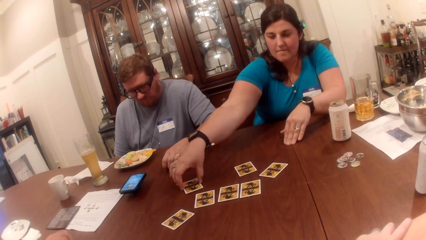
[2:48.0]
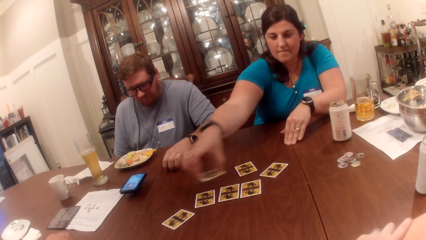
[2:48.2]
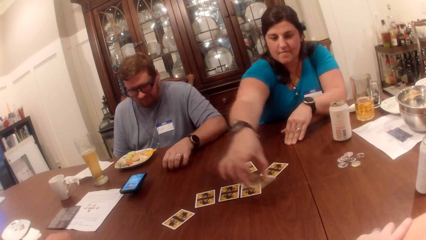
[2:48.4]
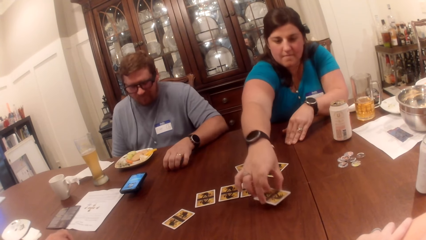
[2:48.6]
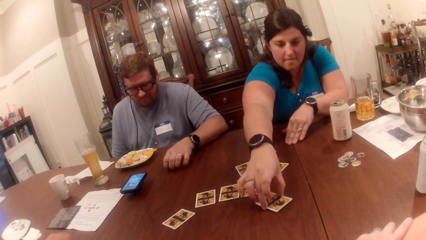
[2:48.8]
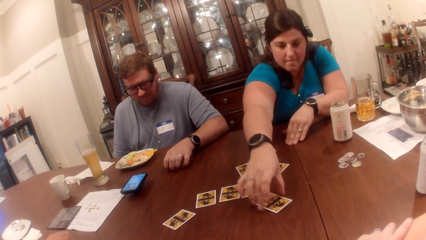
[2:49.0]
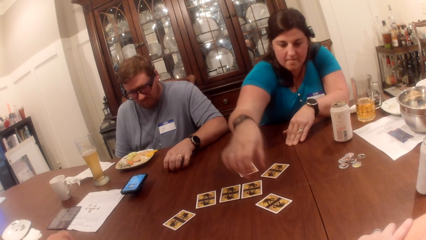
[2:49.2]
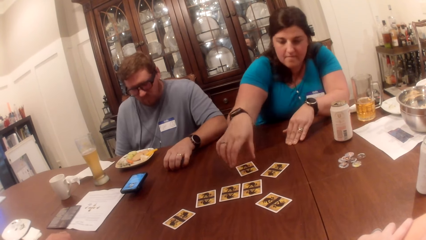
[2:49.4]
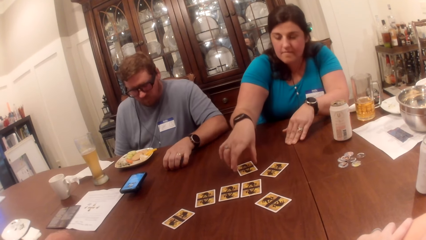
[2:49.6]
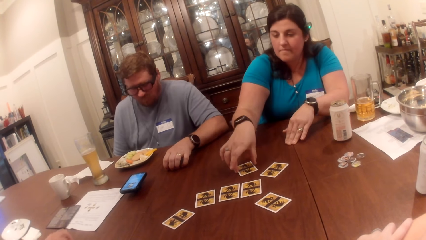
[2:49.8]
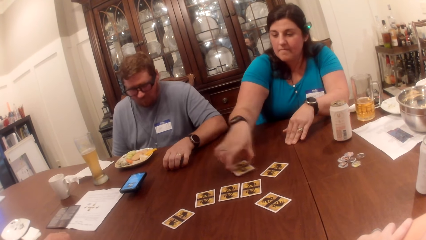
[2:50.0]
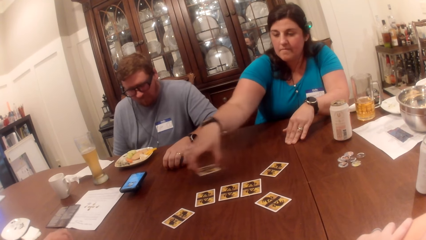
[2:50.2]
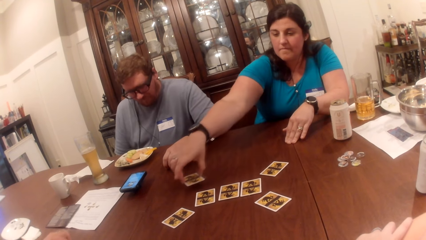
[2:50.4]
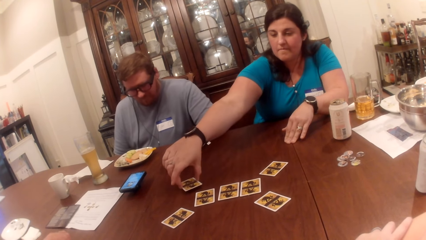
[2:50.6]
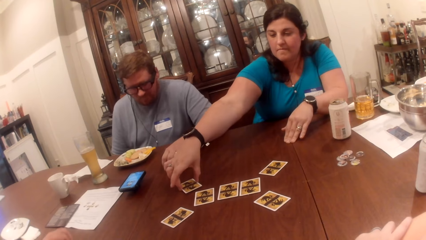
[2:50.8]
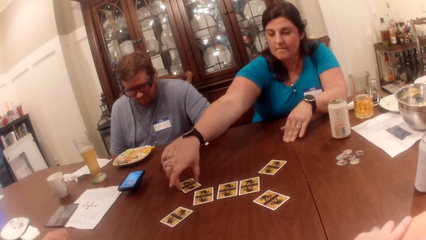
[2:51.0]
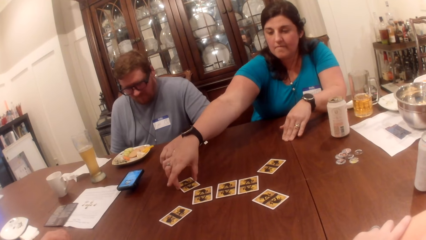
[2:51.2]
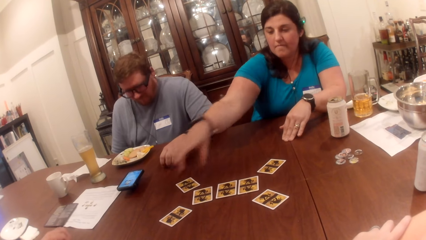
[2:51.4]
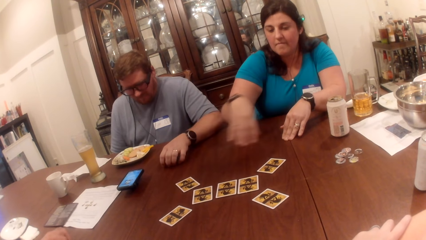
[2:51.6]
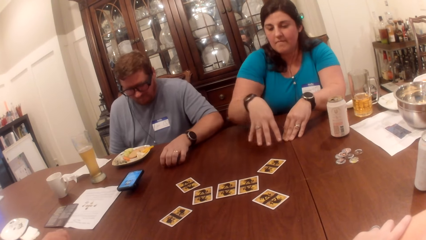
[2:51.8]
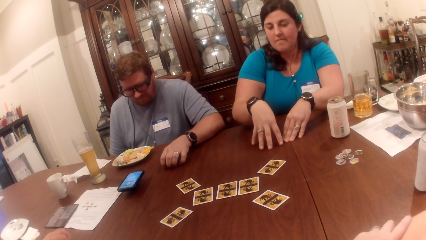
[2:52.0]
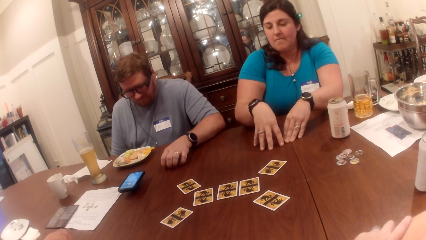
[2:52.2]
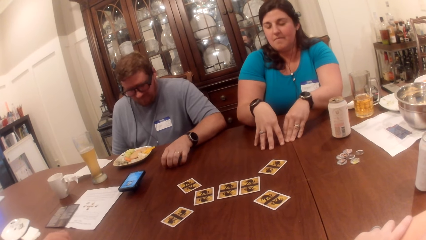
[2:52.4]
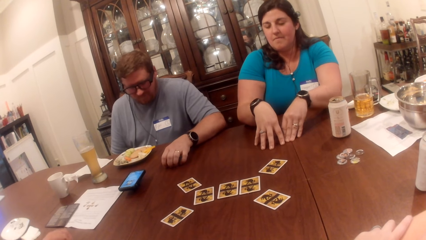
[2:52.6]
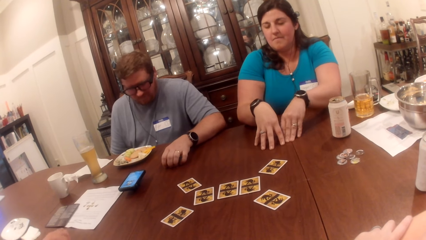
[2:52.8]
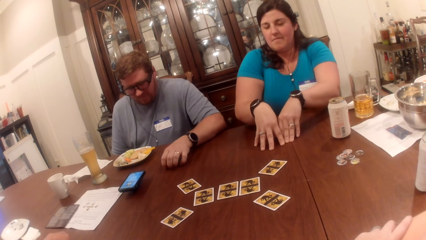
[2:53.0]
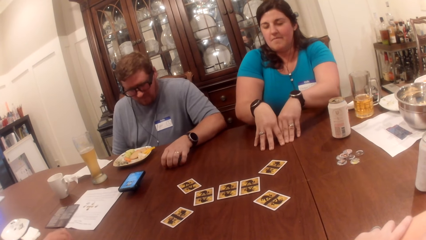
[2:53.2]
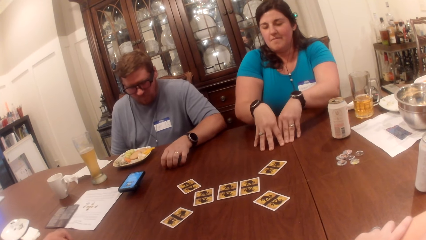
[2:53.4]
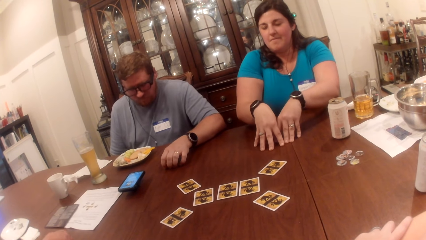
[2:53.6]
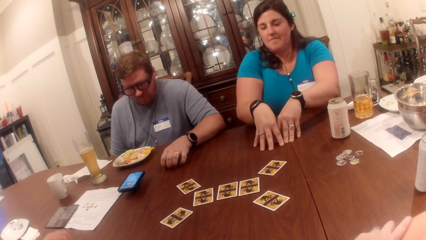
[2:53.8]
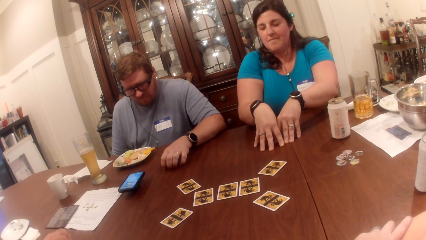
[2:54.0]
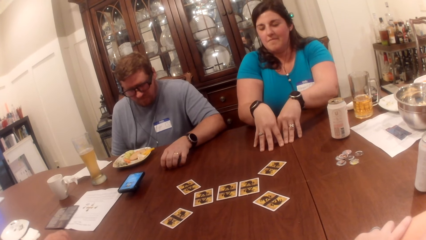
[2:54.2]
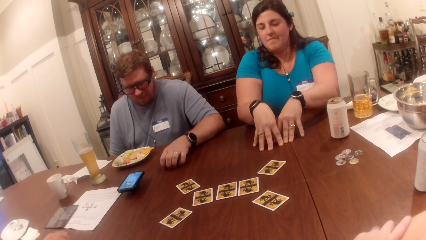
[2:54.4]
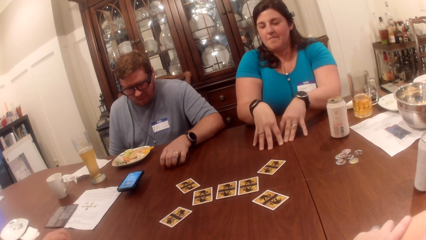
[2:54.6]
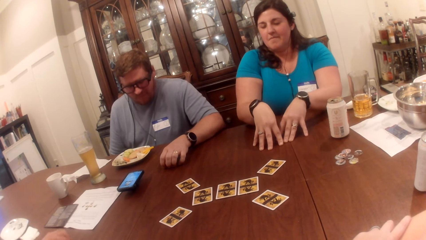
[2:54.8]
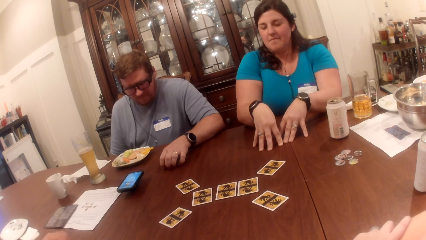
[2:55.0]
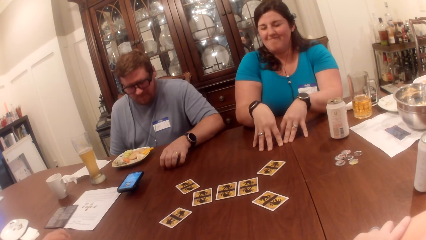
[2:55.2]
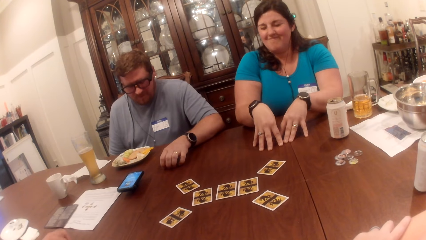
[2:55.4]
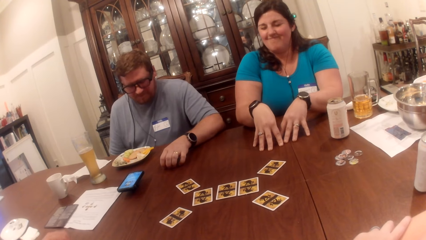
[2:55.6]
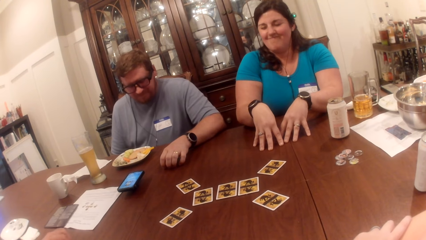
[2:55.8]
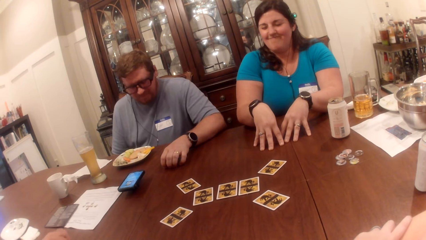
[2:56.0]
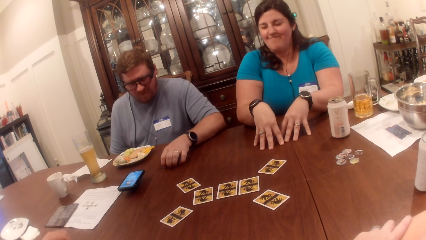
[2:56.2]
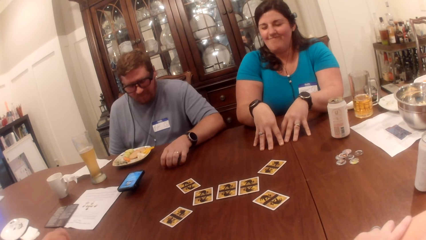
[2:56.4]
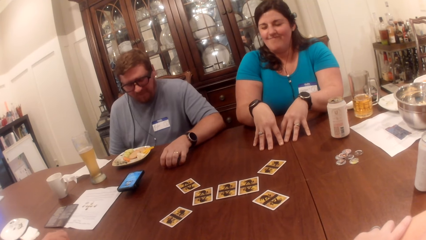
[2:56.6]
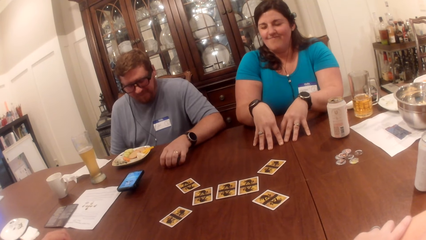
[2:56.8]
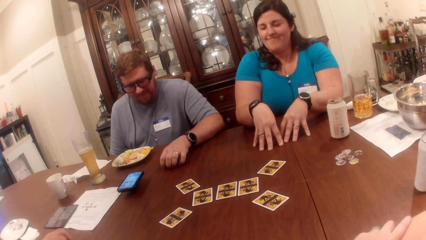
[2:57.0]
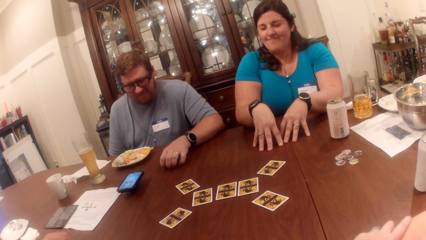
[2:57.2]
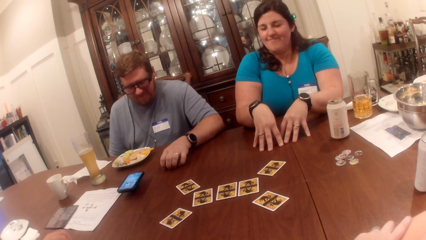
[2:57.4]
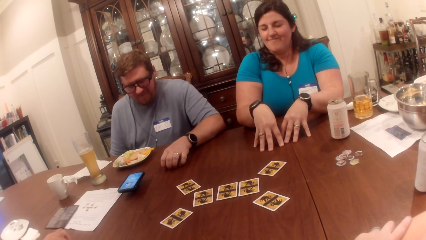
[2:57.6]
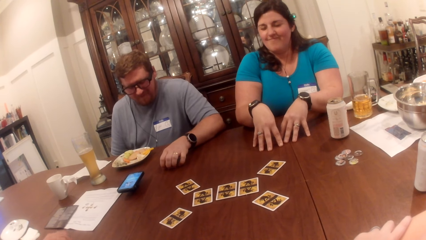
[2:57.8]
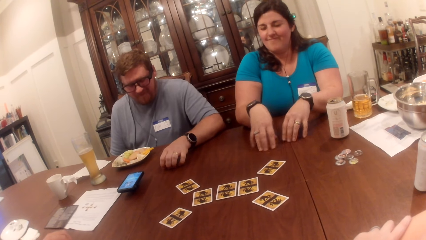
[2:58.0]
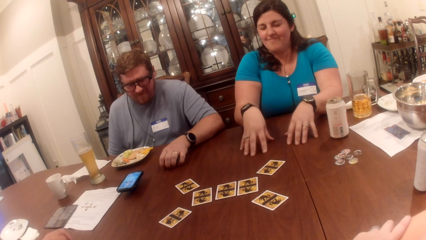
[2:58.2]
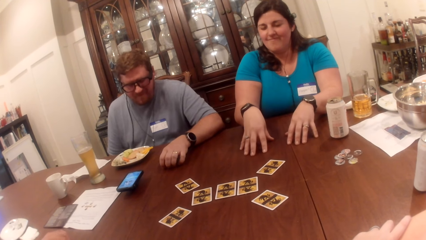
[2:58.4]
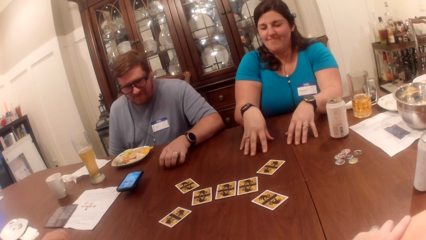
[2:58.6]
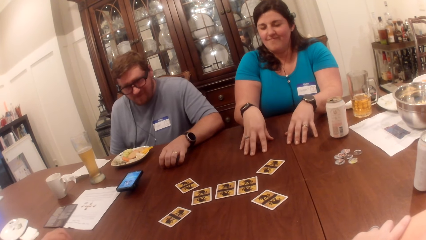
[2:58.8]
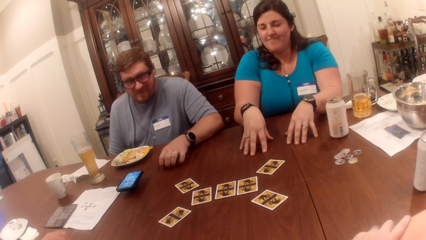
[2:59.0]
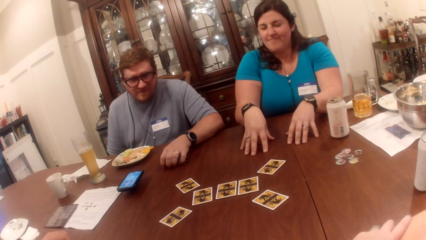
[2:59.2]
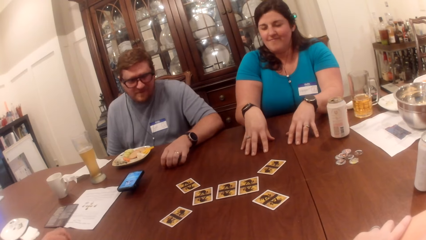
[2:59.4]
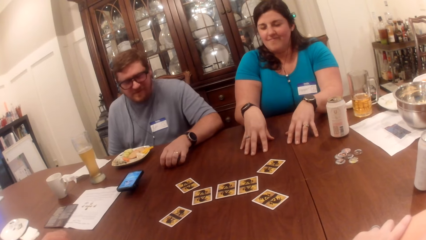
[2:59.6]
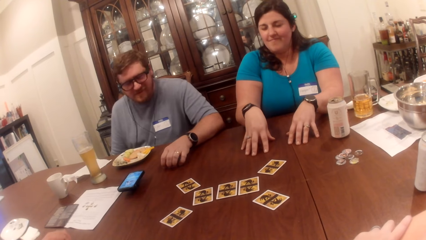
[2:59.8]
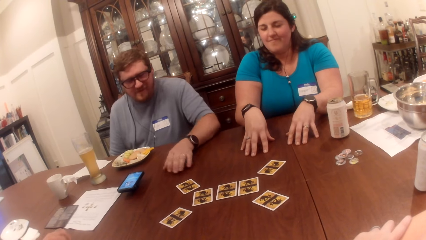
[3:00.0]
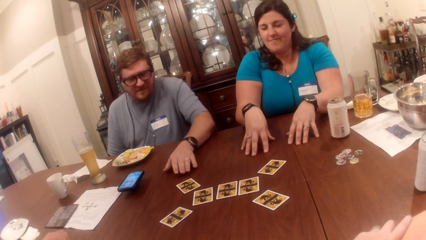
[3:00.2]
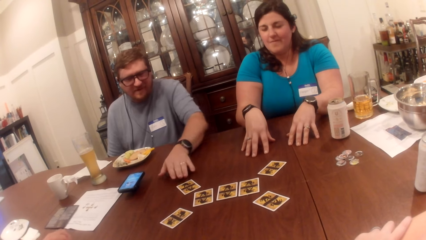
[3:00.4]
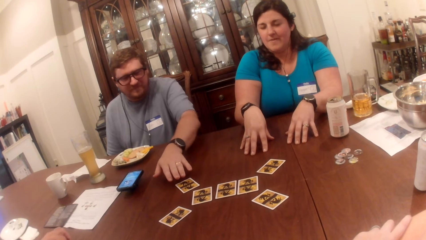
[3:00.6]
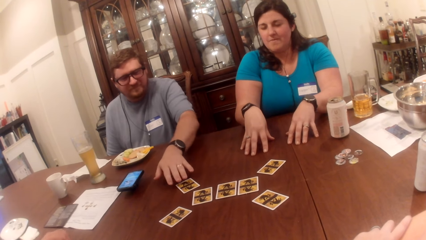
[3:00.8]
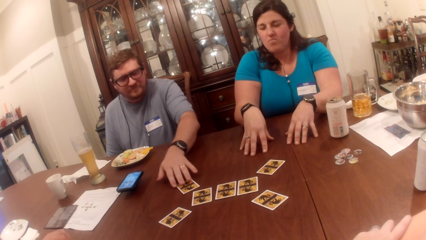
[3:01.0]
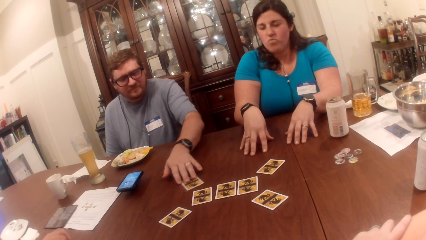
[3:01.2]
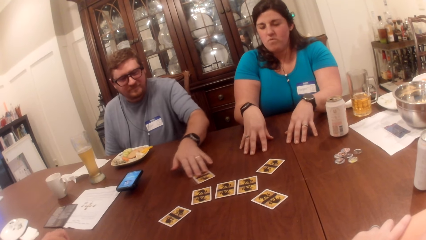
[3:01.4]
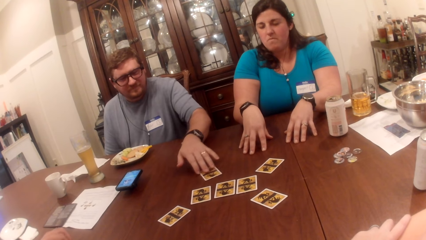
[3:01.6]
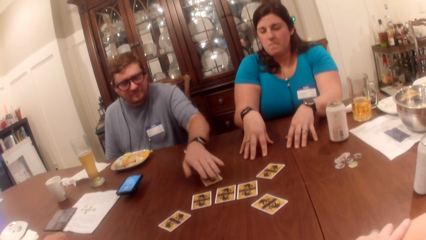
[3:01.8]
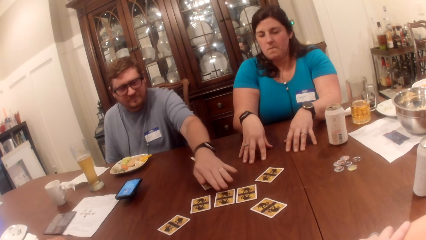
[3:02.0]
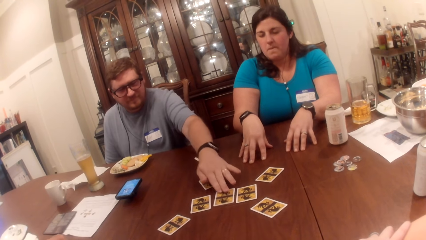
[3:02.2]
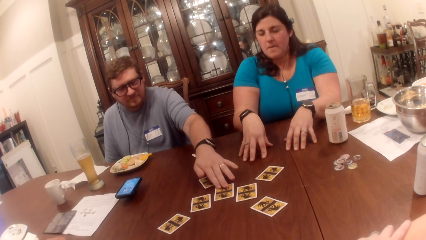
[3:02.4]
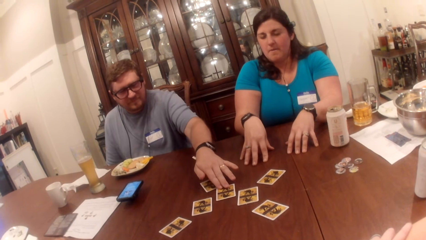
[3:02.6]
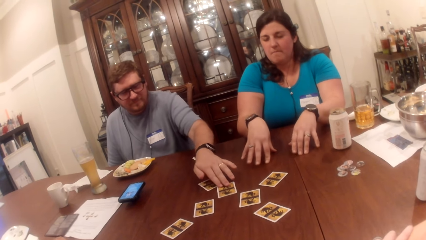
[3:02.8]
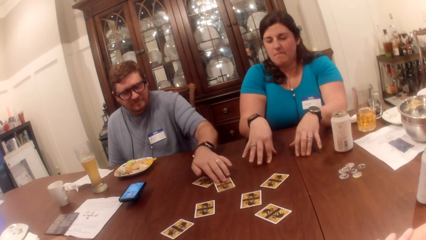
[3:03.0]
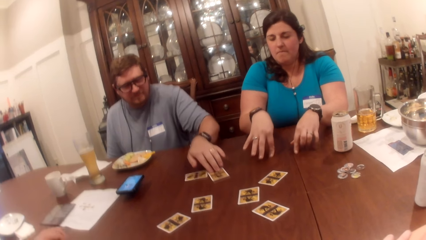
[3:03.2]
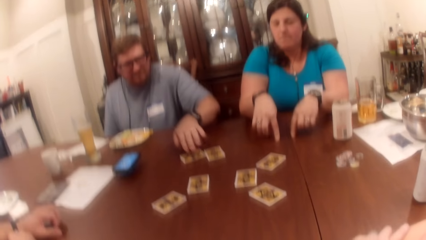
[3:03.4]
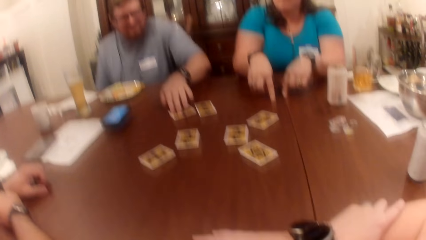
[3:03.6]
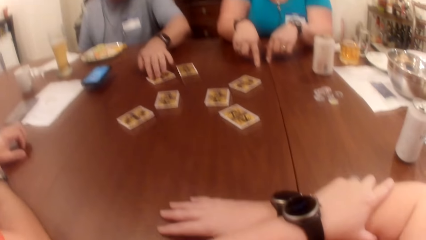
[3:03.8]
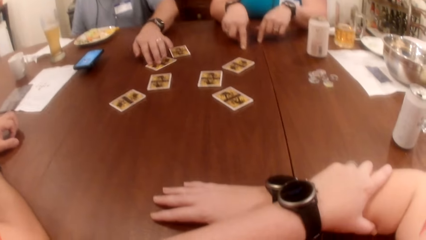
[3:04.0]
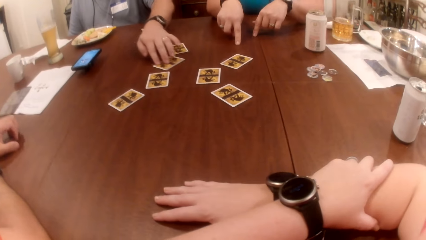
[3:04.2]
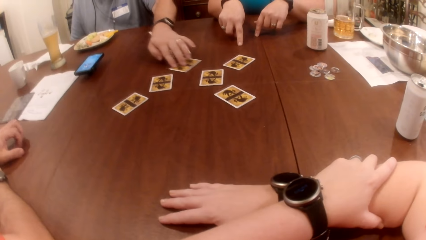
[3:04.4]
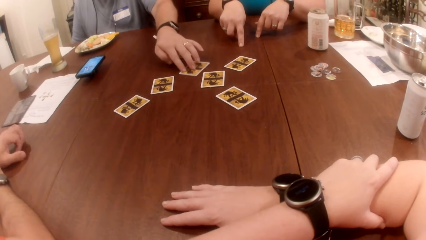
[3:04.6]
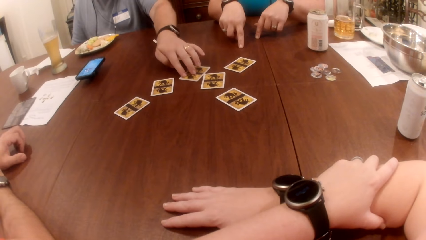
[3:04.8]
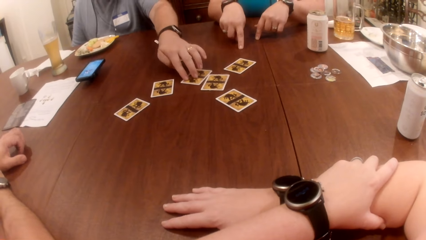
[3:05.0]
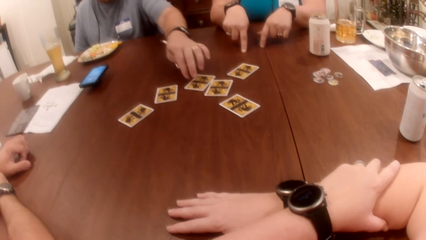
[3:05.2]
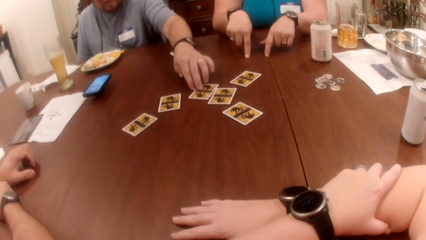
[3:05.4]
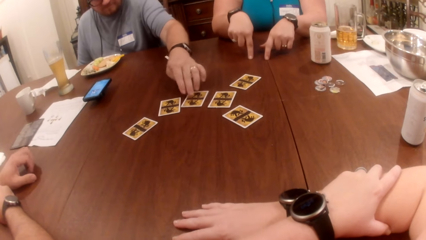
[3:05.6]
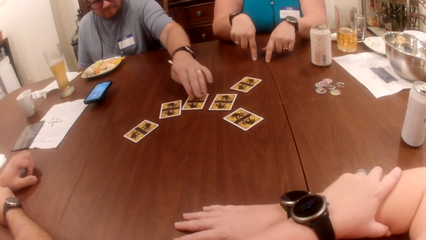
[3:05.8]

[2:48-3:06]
A woman picks up a card on the table with her right hand. She drops the card in her right hand on the table. She picks up the card on the table with her right hand. She drops the card in her right hand on the table. A man slides a card on the table with his left hand repeatedly.
